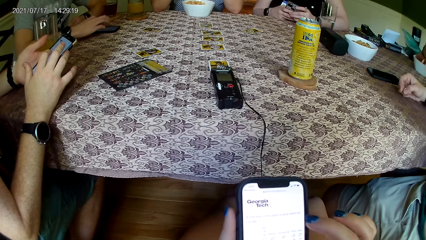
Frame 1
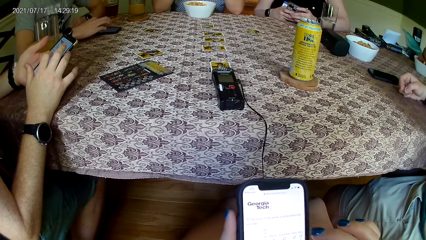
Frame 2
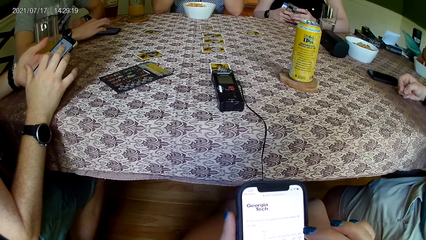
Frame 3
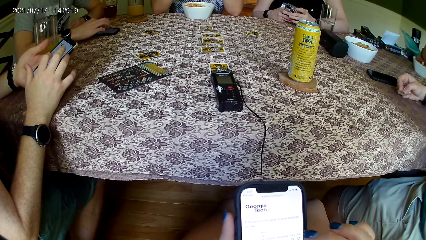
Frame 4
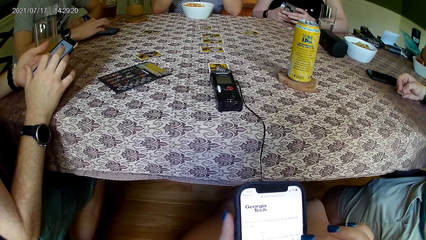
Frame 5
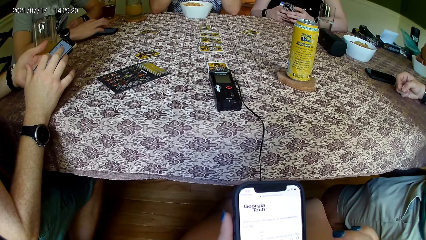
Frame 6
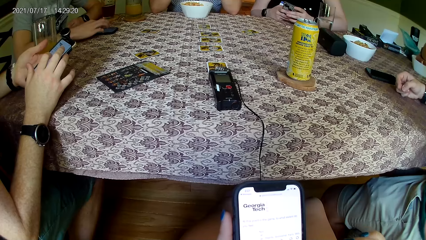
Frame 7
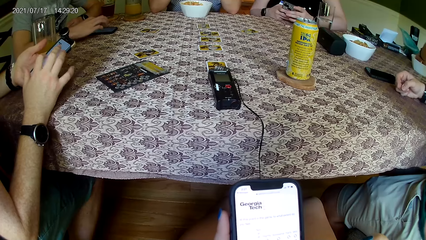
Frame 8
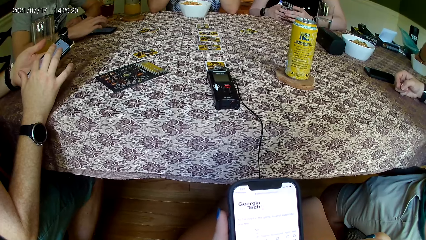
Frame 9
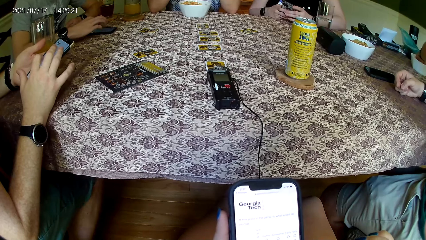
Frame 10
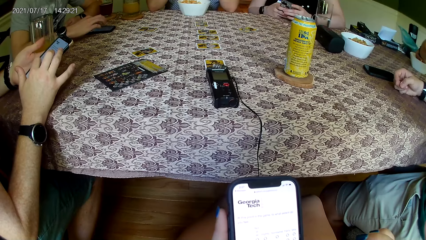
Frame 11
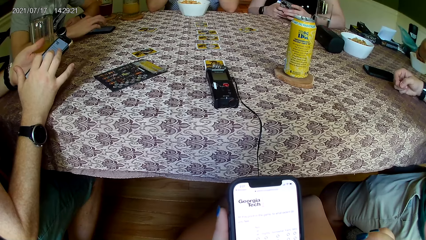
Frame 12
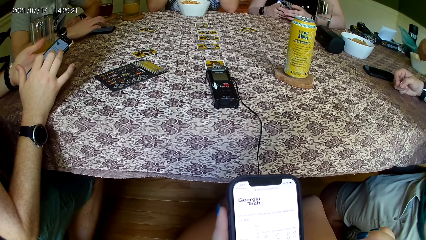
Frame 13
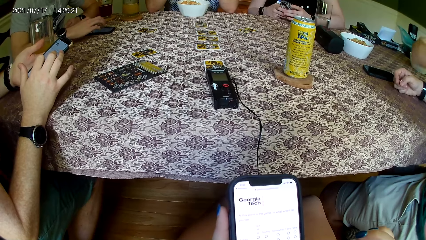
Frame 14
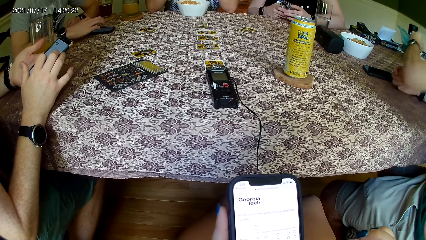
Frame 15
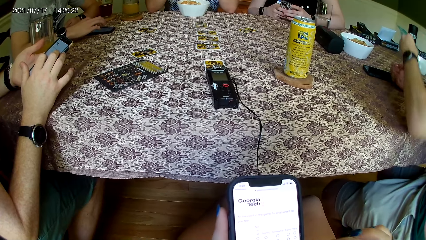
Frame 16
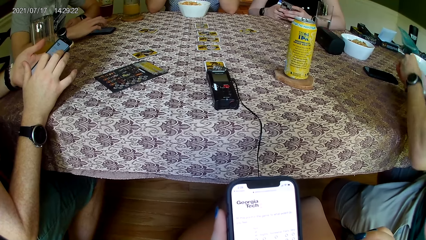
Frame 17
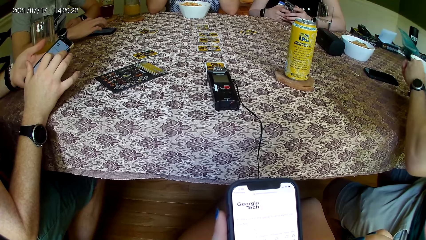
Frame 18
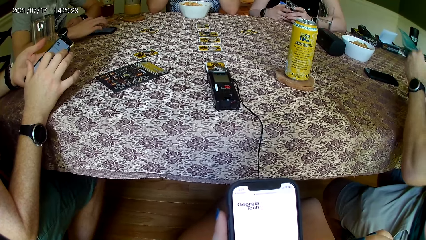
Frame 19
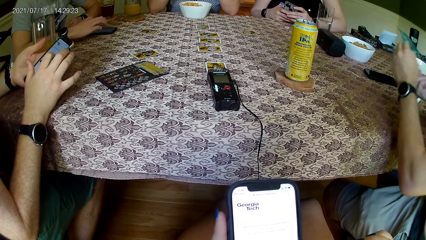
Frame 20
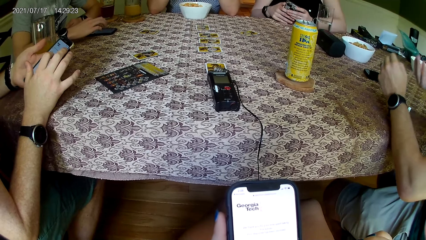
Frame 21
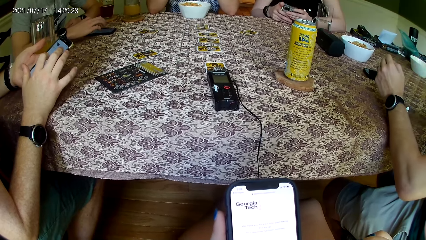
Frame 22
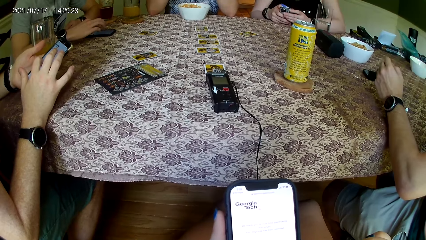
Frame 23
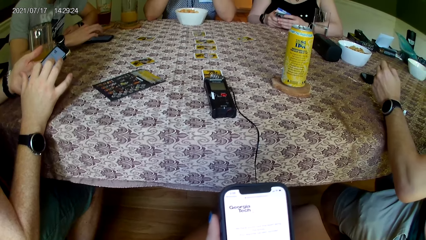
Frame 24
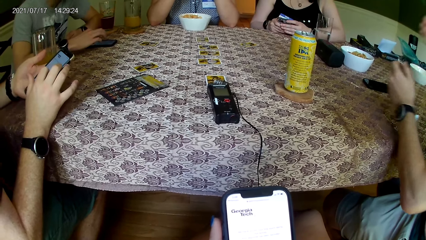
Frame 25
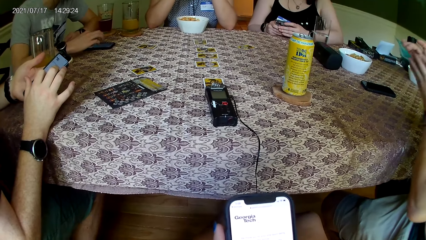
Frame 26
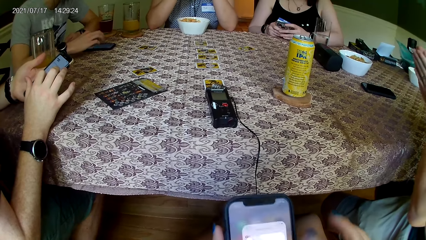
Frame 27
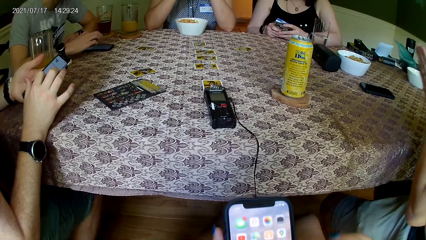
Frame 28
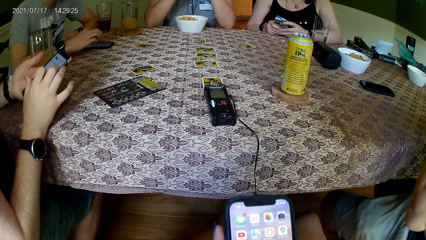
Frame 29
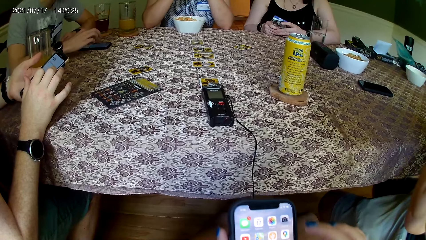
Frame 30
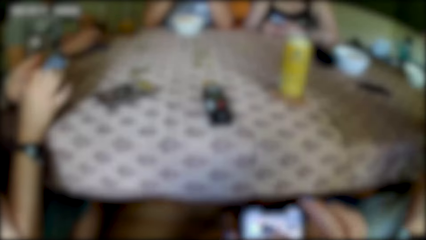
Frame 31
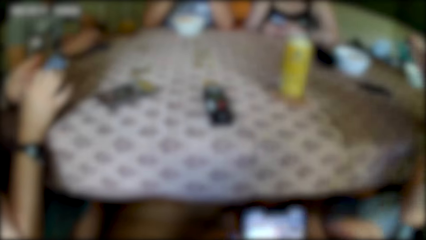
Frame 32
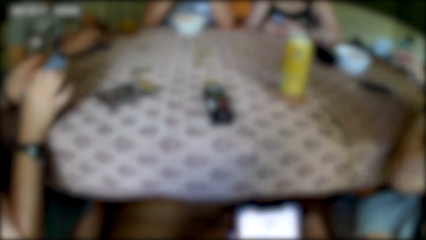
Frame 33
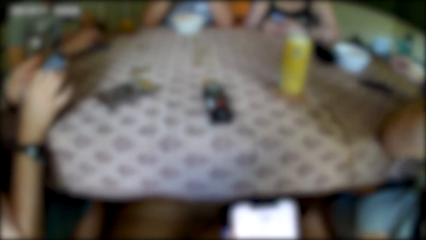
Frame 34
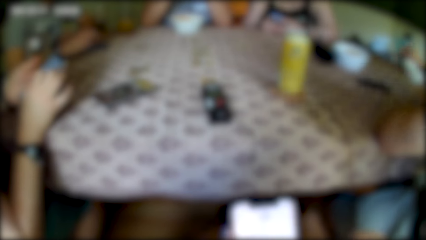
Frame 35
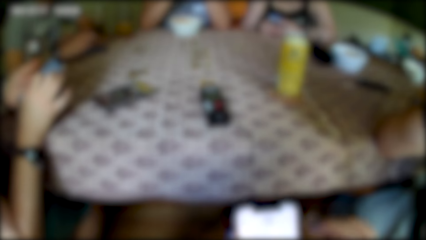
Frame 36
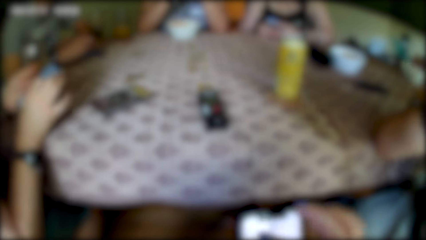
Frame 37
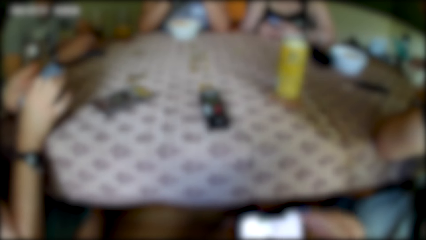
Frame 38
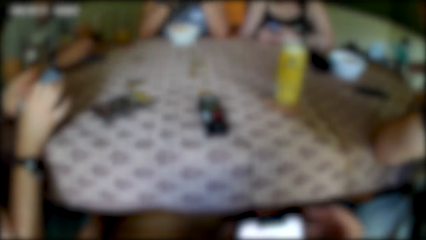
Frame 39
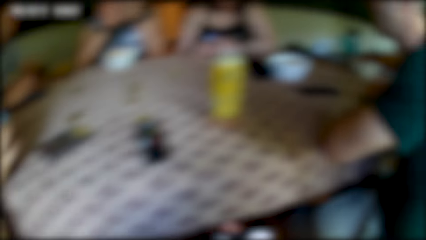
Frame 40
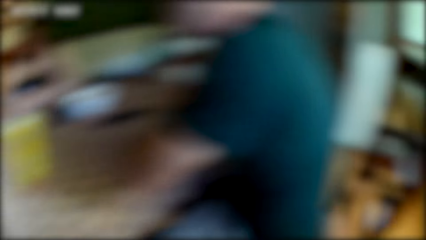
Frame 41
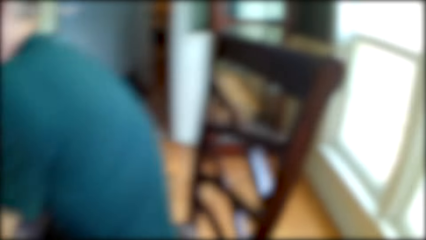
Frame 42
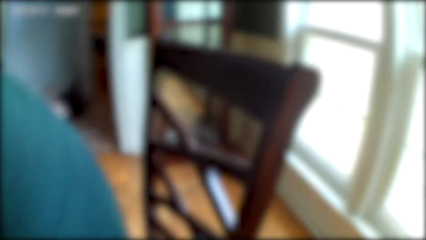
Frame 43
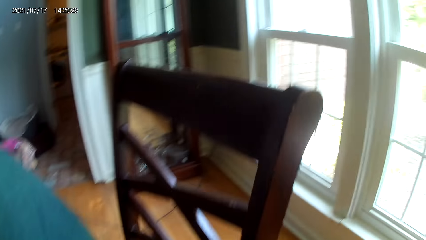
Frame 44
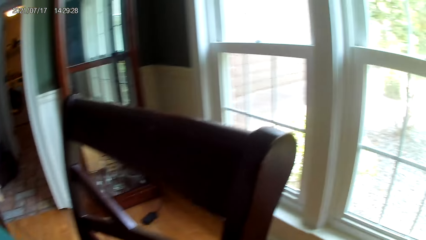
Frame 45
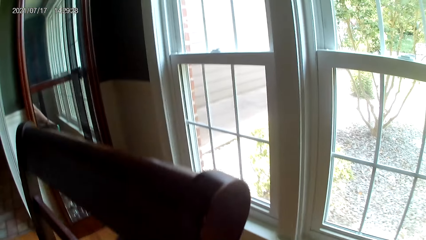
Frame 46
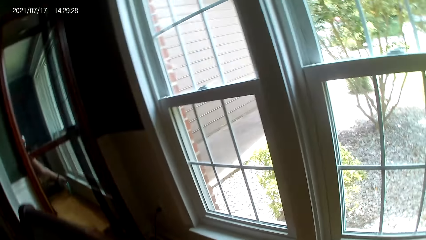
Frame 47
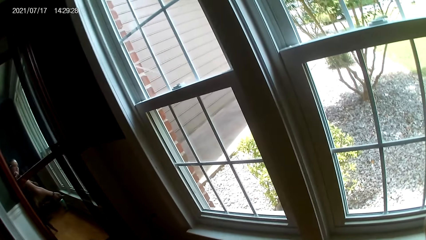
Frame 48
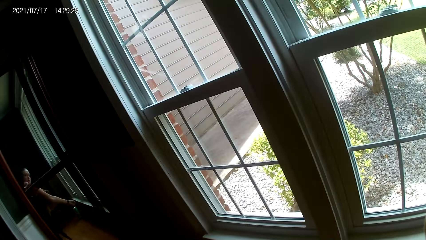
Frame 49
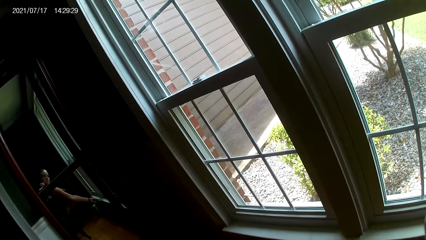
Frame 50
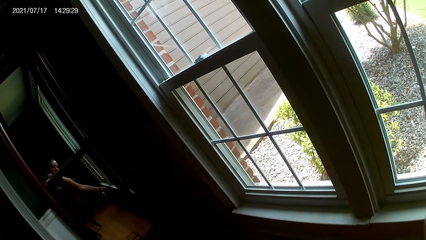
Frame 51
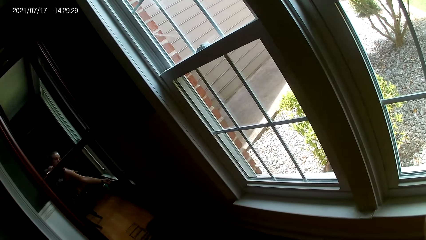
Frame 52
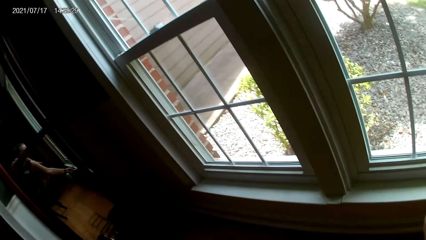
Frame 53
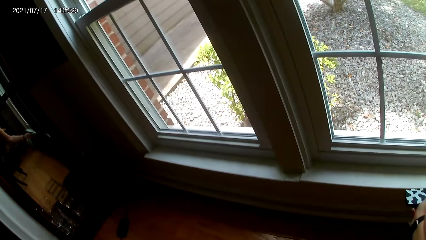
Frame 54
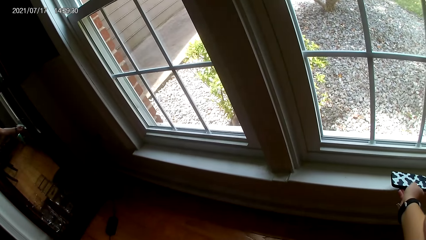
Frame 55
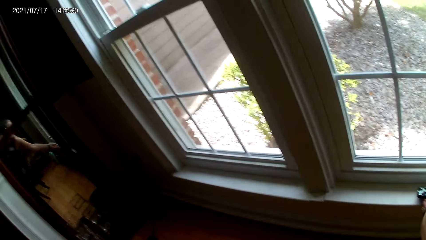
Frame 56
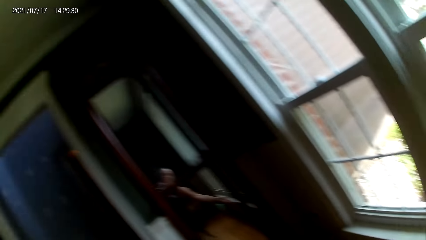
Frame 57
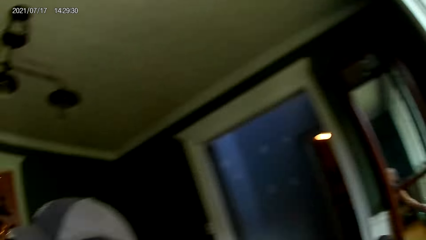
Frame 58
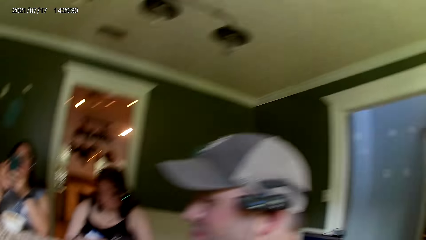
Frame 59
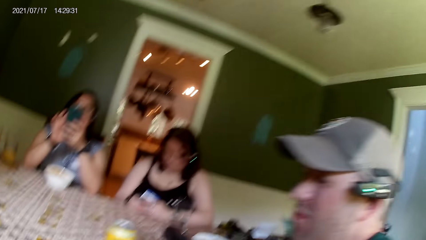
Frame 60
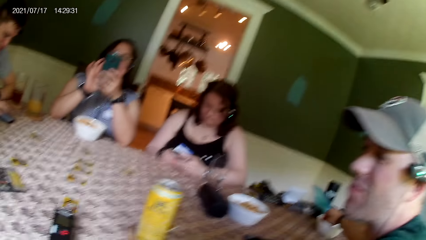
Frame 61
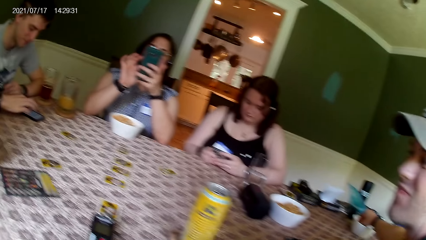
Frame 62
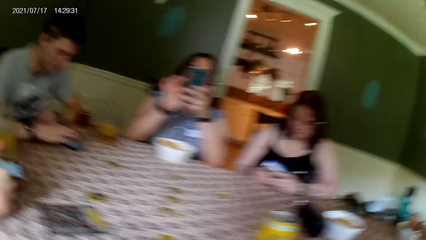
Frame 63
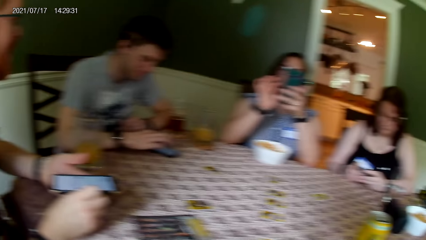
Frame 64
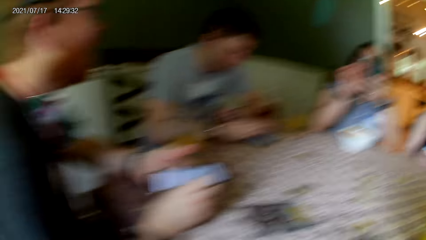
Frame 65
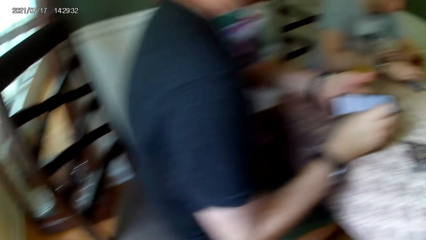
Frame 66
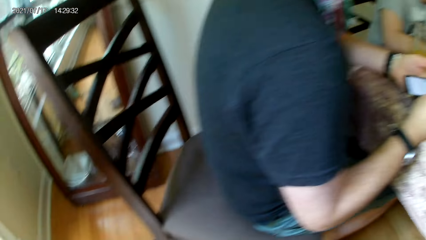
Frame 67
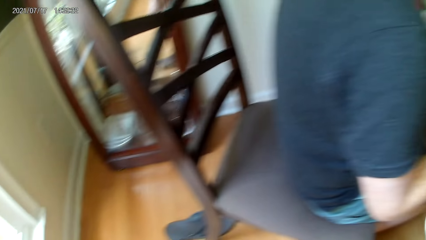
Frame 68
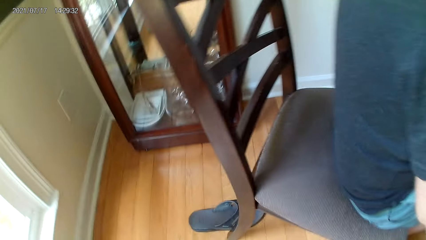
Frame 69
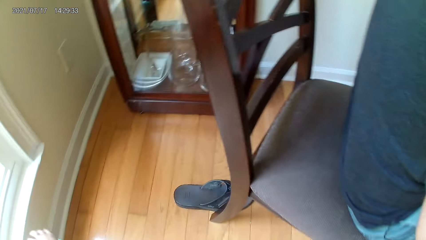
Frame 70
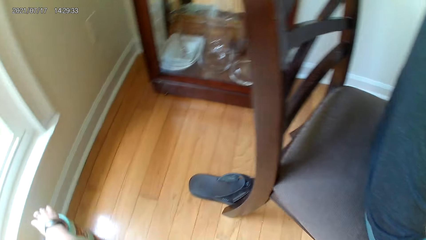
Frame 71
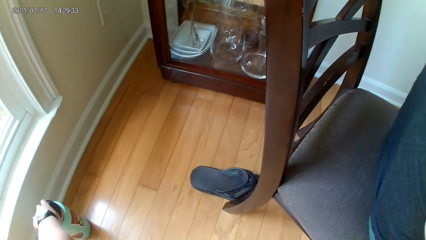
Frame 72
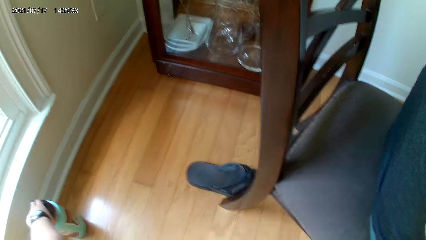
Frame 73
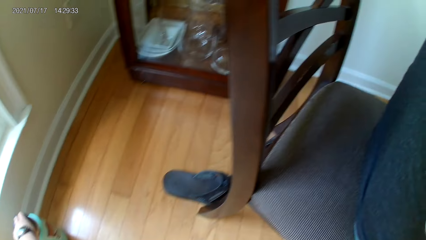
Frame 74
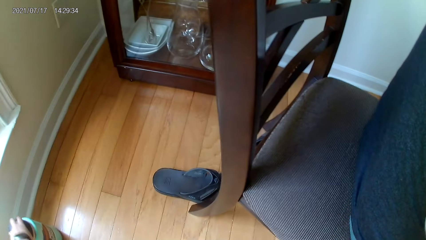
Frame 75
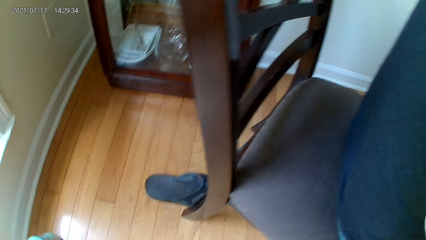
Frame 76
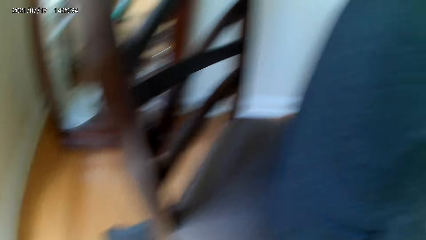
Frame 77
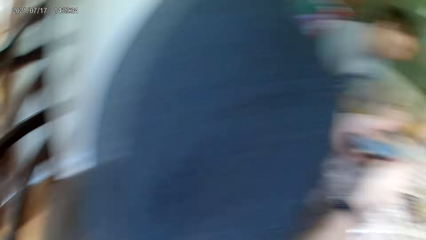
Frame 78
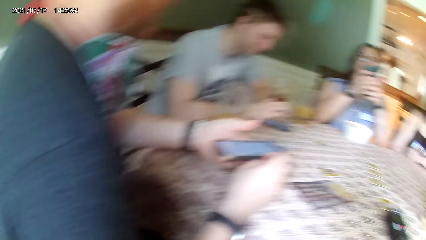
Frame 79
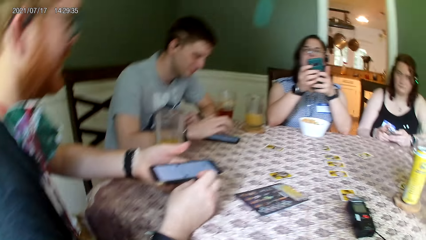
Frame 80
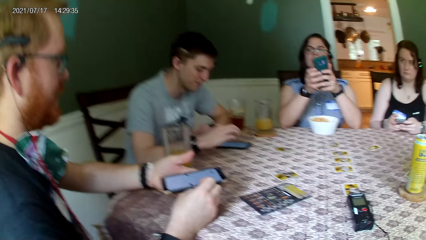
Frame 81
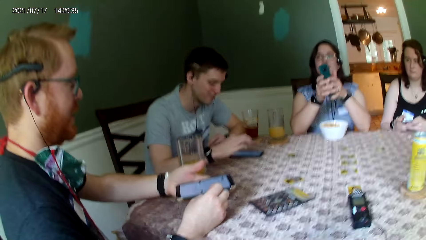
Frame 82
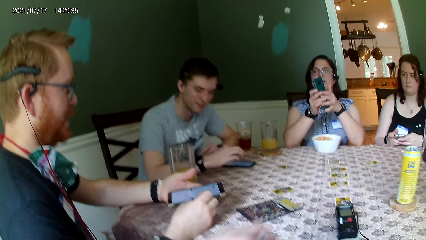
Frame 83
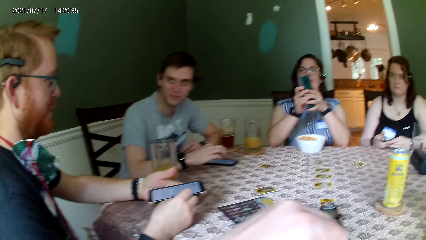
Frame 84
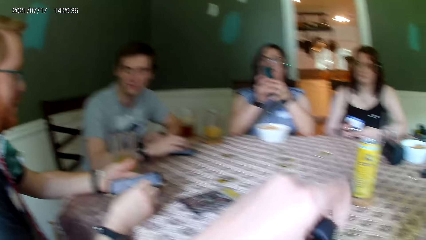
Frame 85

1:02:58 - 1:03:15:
The man picks up a peanut from the plate of peanuts on the table with his left hand. The man passes the peanut from his left hand to his right hand. The camera wearer looks at the window. She places the phone on the window frame with her left hand. She looks at the table. She looks at the floor. She picks up a bottle from the floor with her left hand.
